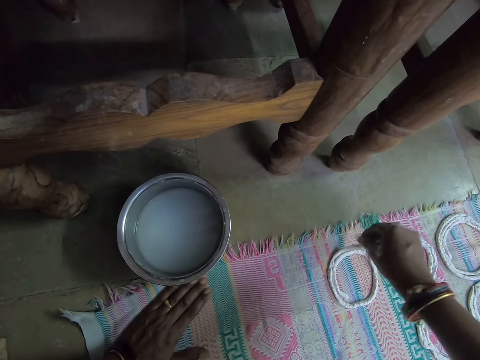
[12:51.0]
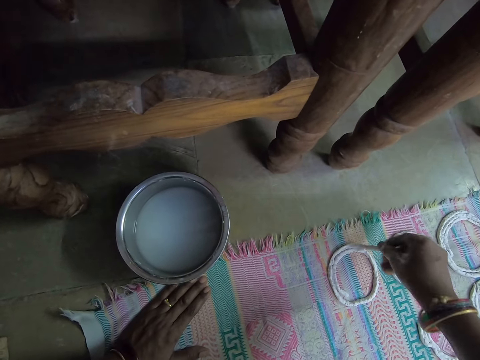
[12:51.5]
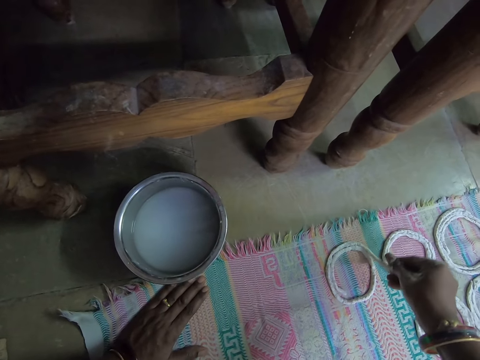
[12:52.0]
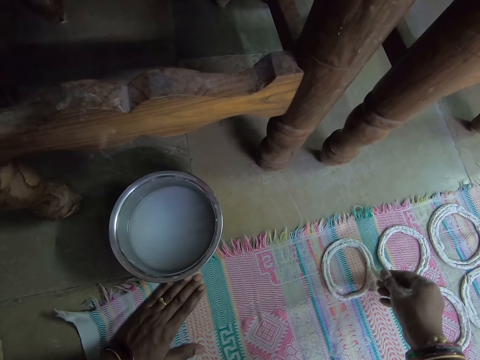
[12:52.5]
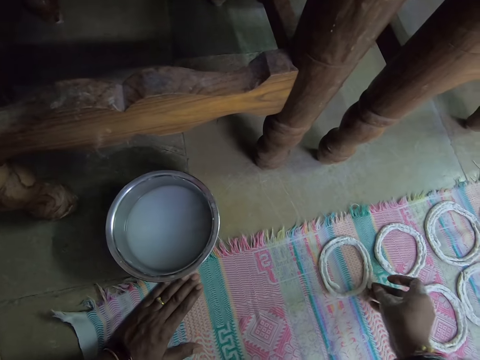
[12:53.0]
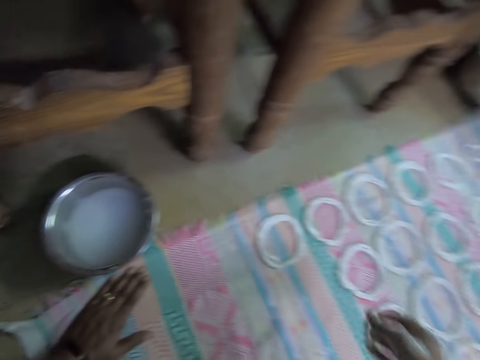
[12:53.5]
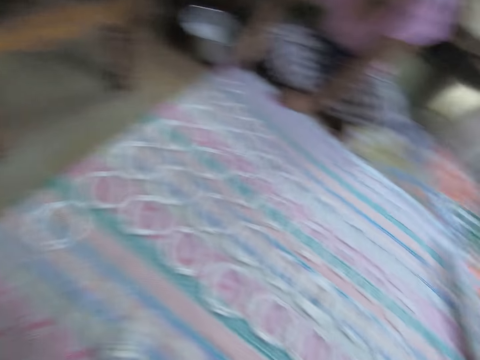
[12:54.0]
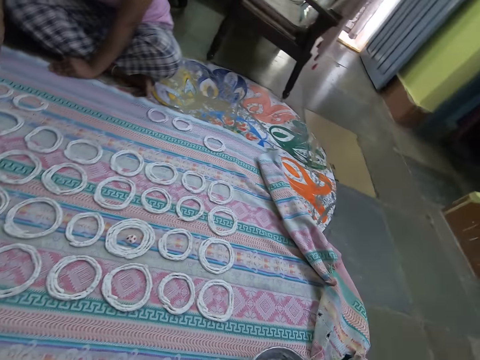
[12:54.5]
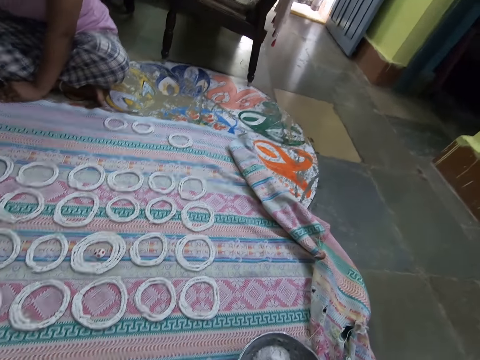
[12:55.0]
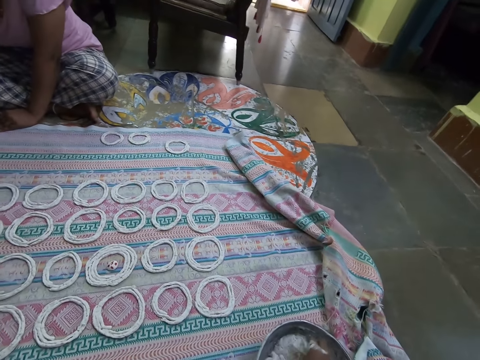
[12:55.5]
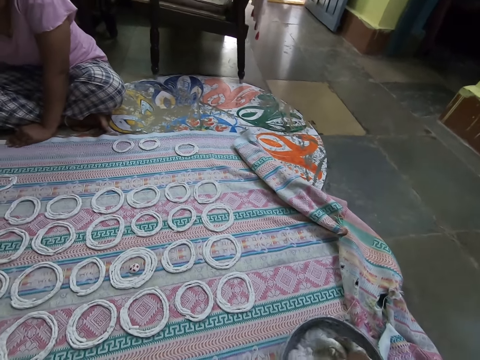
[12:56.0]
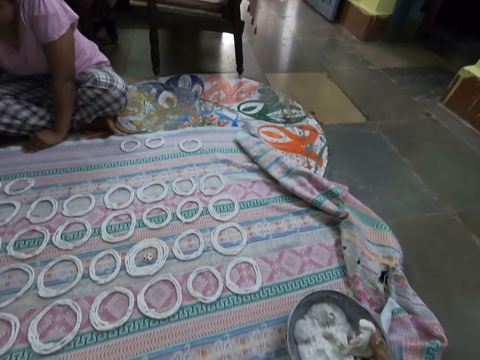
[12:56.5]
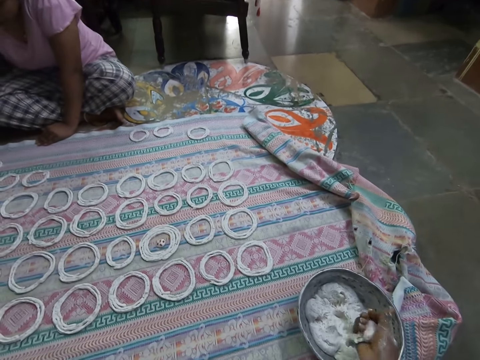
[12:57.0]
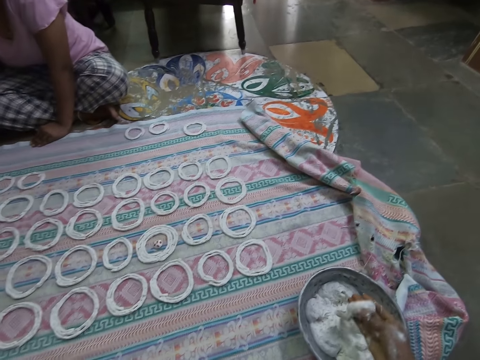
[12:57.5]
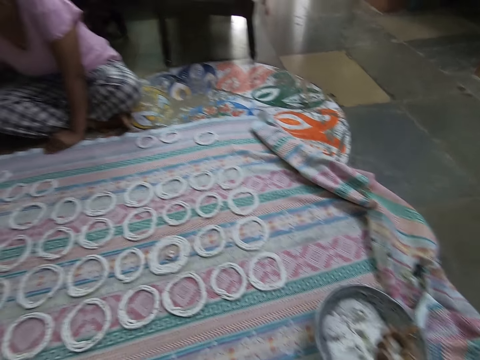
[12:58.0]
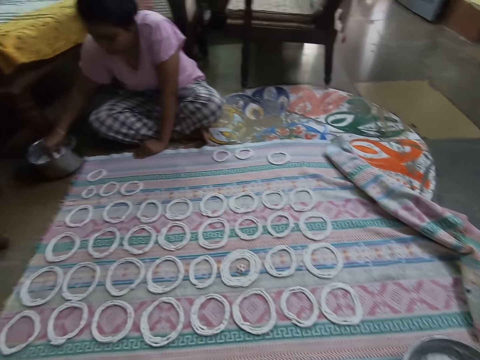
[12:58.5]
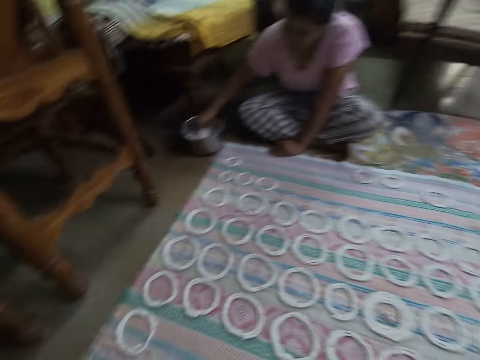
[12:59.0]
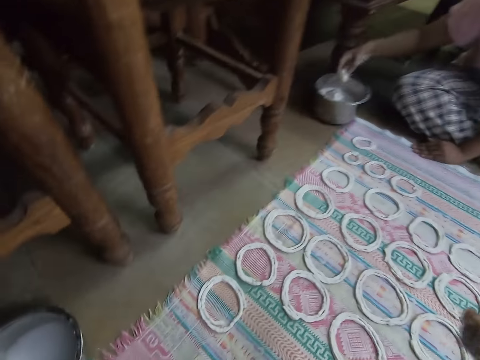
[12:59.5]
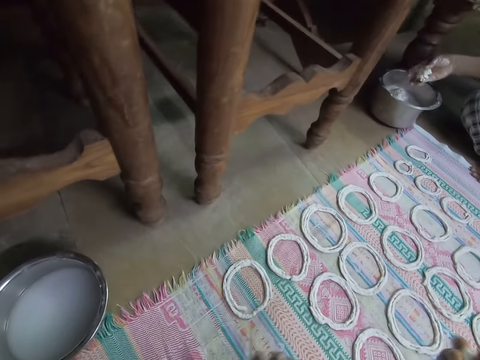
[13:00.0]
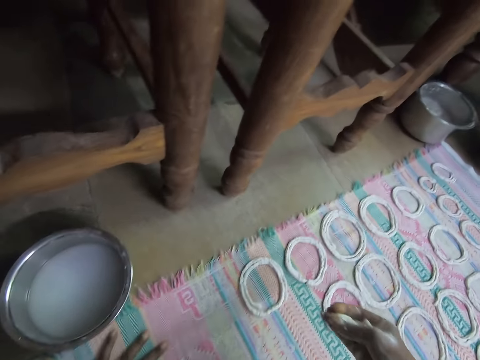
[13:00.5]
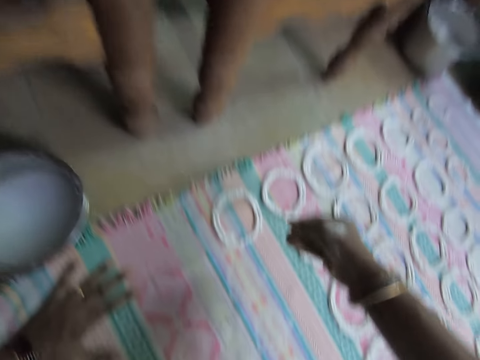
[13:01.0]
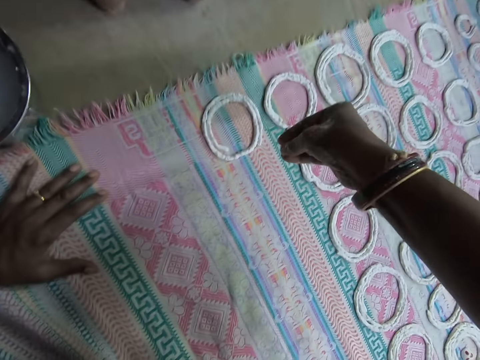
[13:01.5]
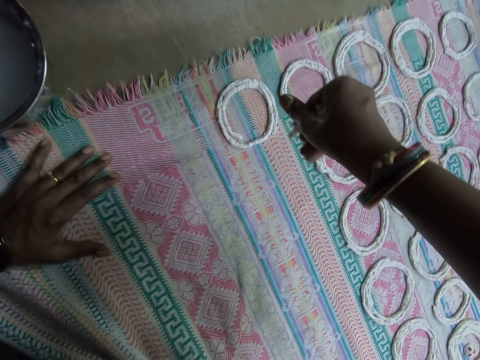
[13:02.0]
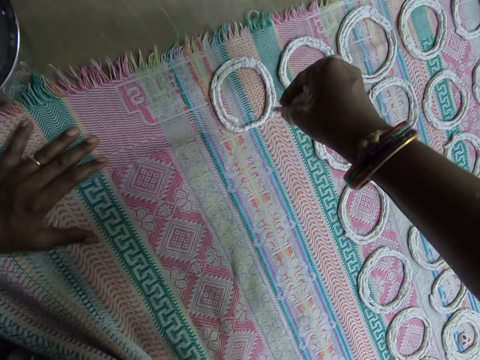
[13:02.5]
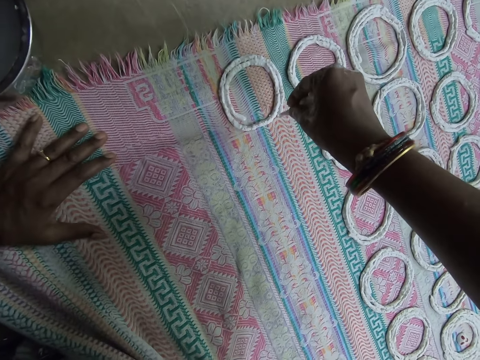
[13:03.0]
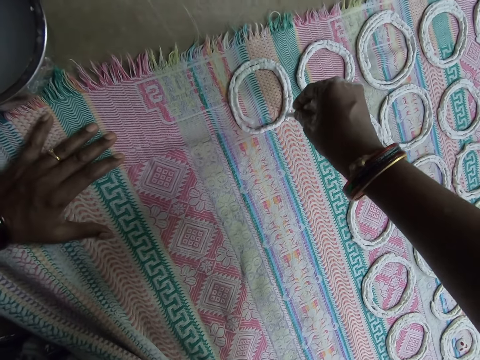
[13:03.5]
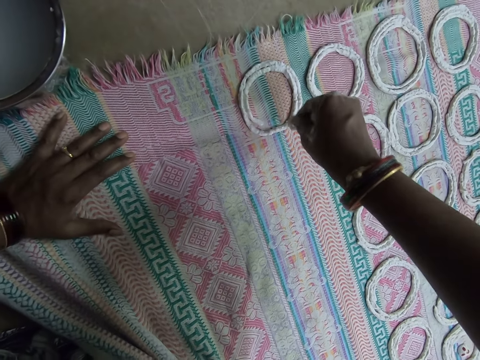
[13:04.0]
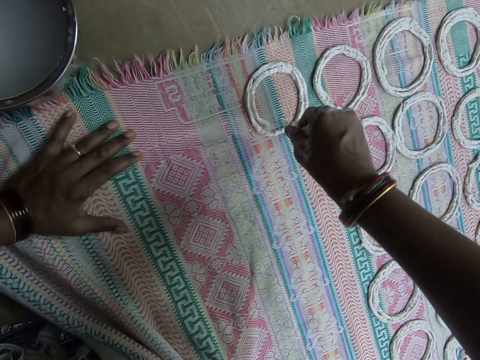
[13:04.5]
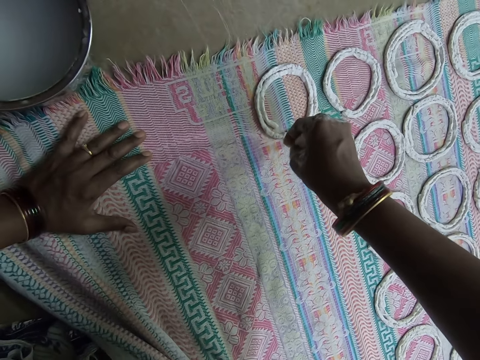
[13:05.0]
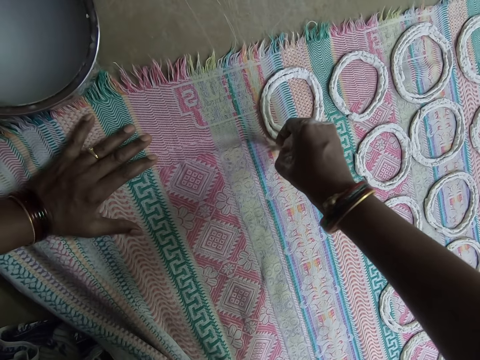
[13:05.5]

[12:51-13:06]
The camera wearer moves the right hand. She looks around. She mixes the dough on the bowl. She takes a flour dough from the flour pan on the floor with her right hand. She rolls the flour dough in her right hand. A woman cuts a flour dough from the flour bowl with her right hand. The camera wearer looks around. She moves the right hand. She squeezes the dough. She spreads the dough on the piece of cloth. She makes a jalebi roll on the mat on the floor with the flour dough in her right hand.

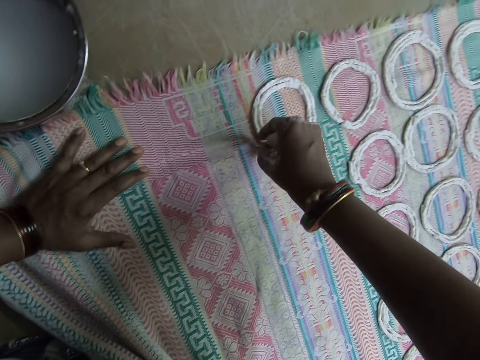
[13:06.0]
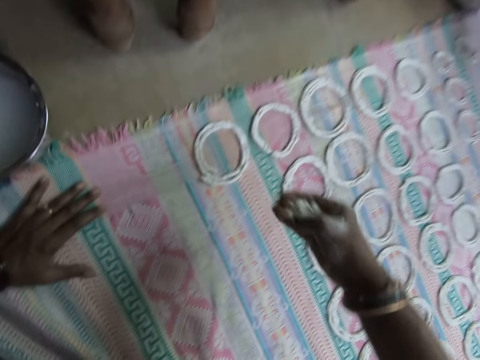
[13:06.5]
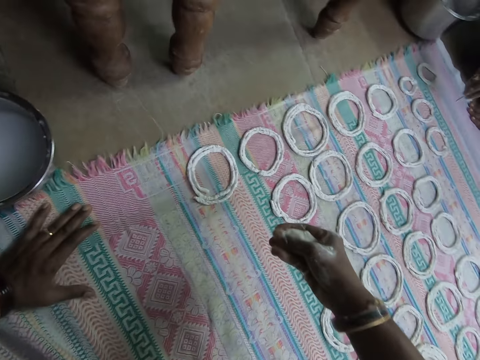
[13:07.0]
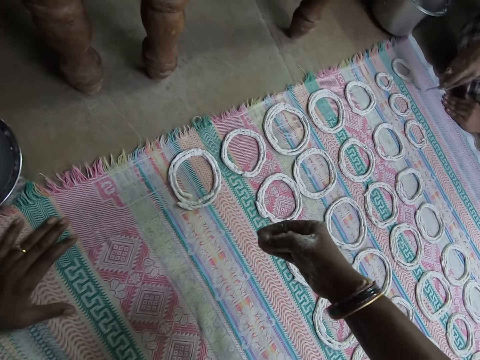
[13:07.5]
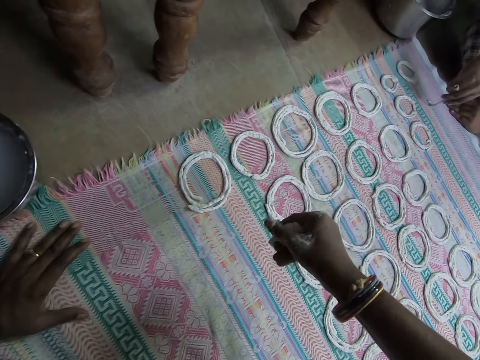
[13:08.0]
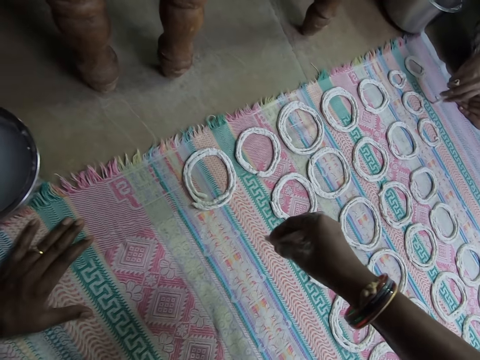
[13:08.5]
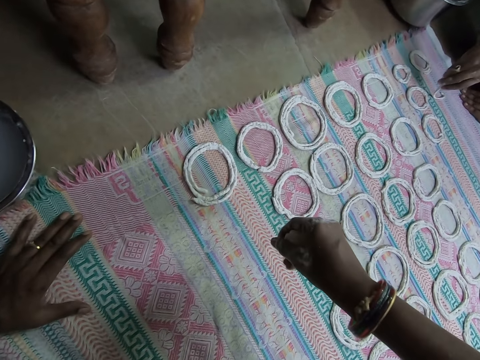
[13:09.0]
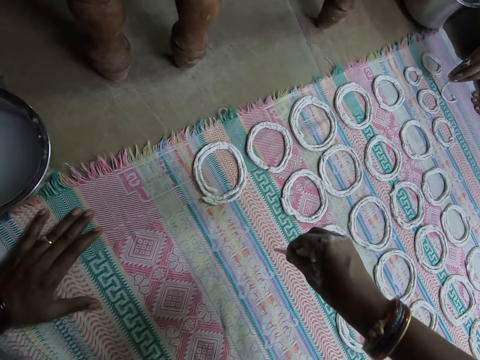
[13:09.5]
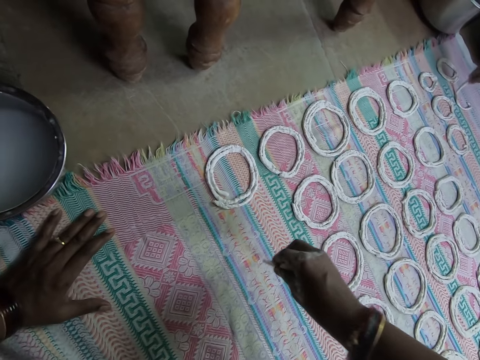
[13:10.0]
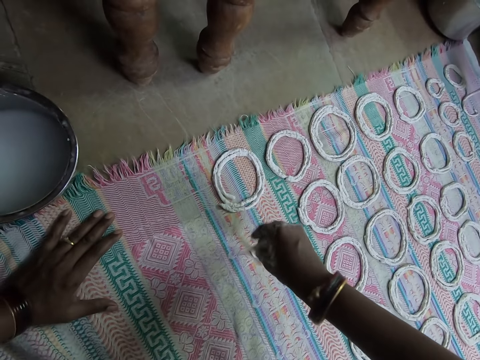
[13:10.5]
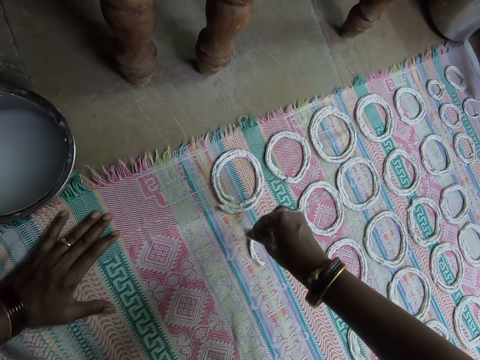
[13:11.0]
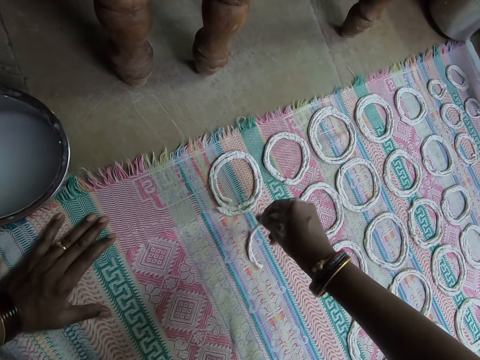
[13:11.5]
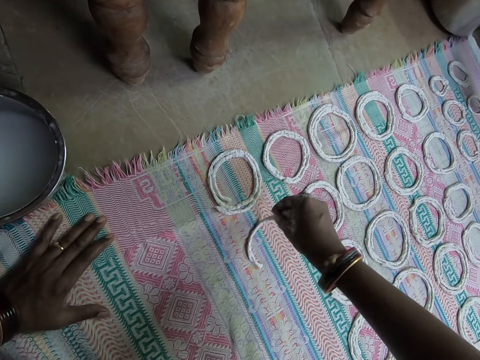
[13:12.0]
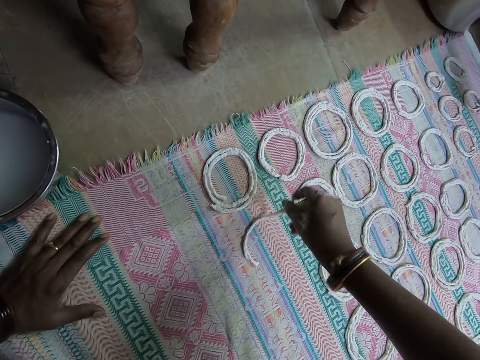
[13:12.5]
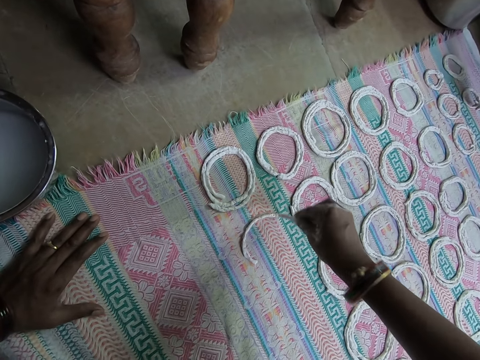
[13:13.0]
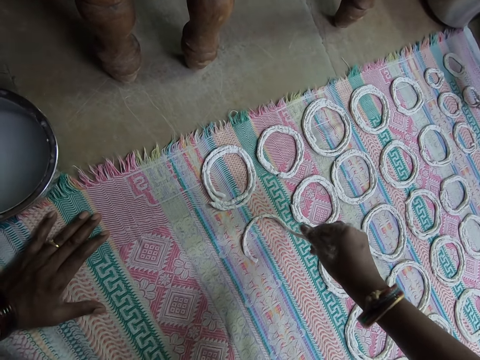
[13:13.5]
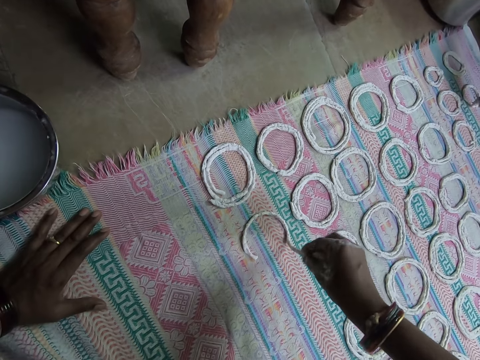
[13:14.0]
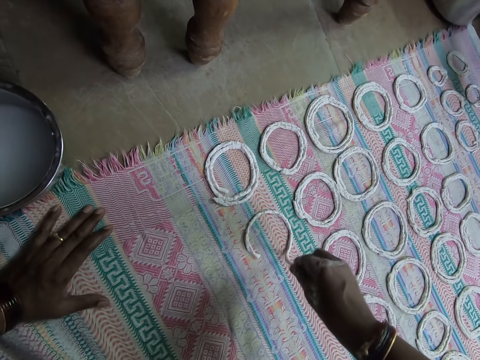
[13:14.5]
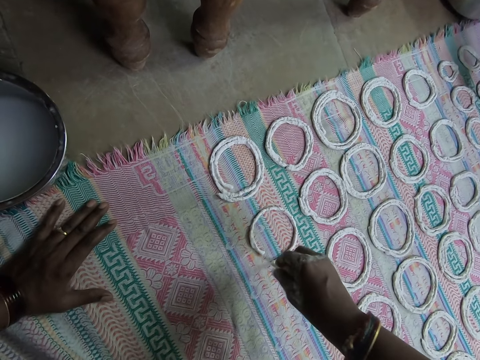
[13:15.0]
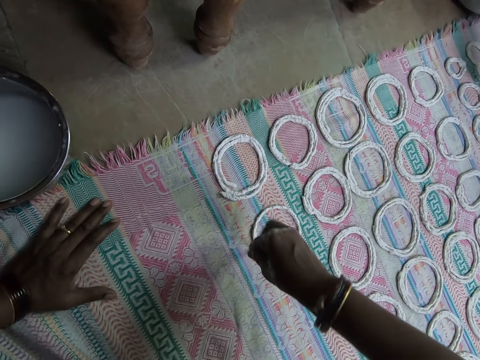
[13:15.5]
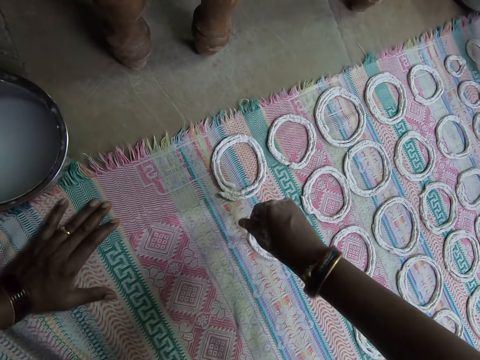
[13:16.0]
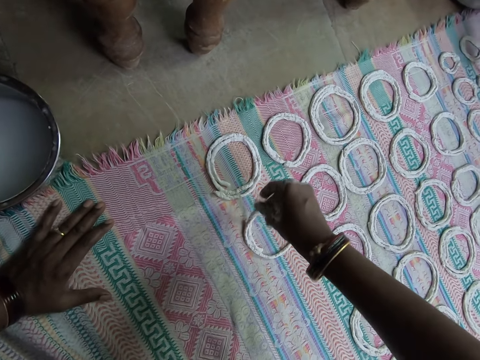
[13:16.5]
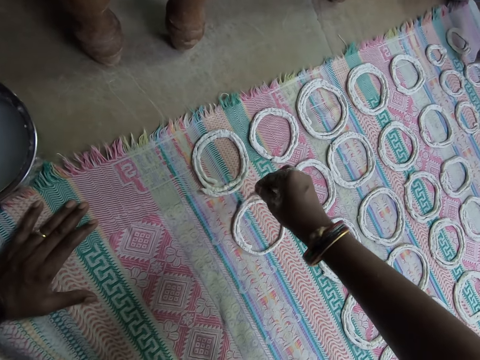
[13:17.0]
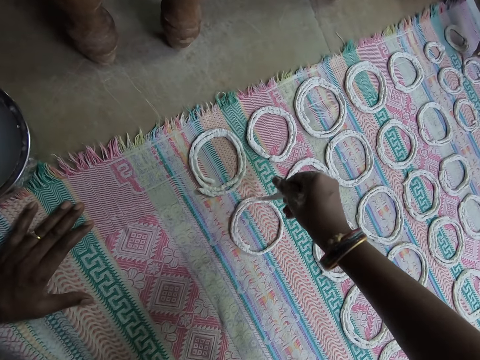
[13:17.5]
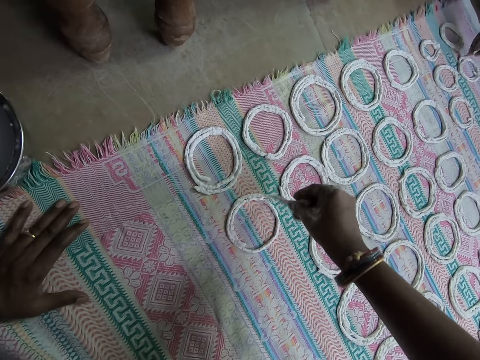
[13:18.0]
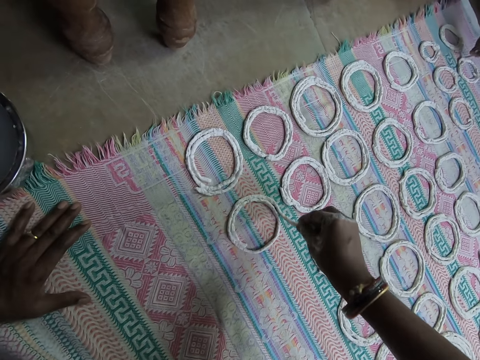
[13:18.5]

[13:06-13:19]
The camera wearer lifts the right hand. She squeezes the dough. A woman makes a jalebi roll on the mat on the floor with the flour dough in her right hand. The camera wearer makes a jalebi roll on the mat on the floor with the flour dough in her right hand. She spreads the dough on the piece of cloth.
